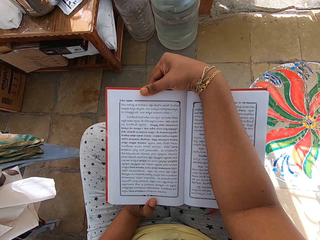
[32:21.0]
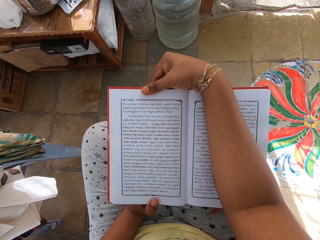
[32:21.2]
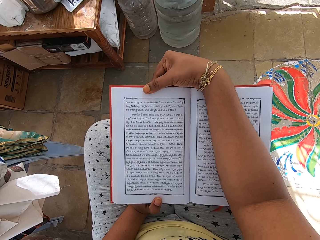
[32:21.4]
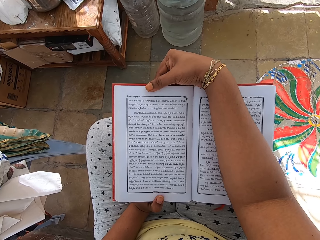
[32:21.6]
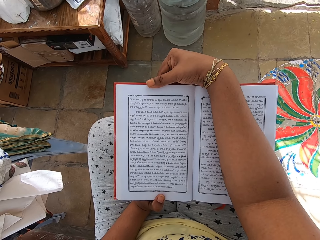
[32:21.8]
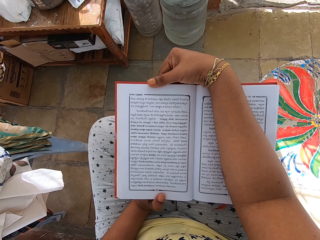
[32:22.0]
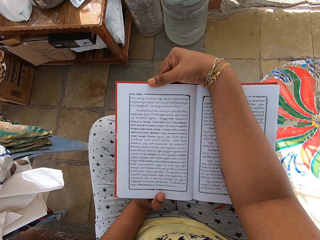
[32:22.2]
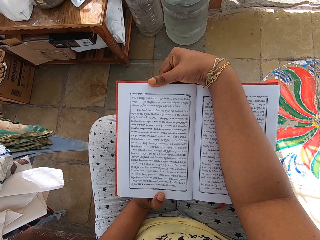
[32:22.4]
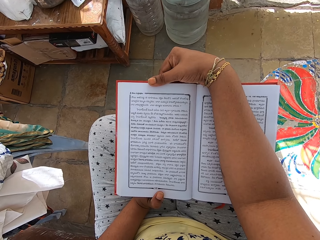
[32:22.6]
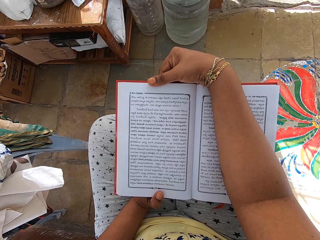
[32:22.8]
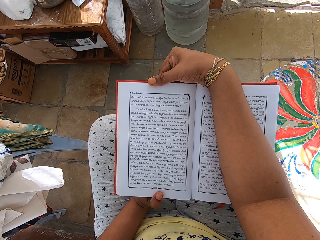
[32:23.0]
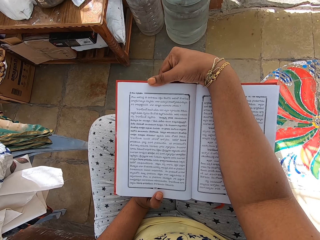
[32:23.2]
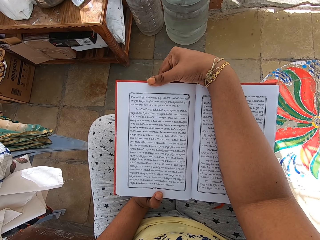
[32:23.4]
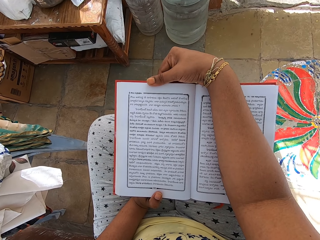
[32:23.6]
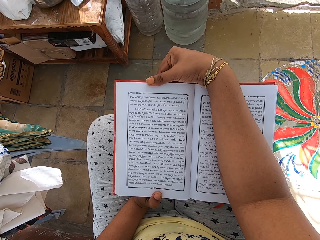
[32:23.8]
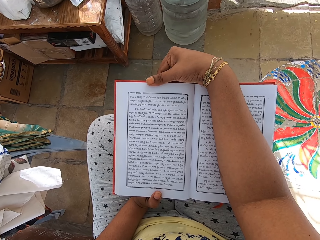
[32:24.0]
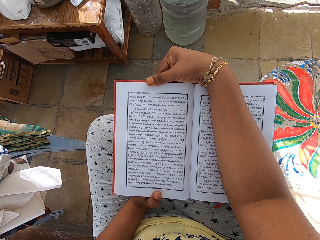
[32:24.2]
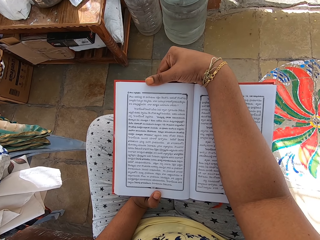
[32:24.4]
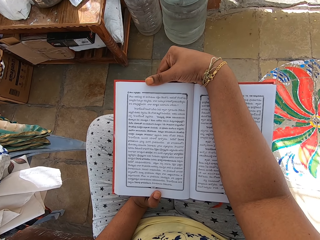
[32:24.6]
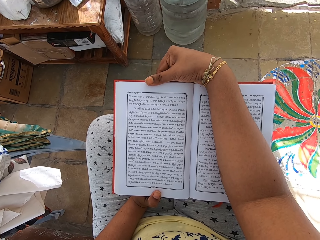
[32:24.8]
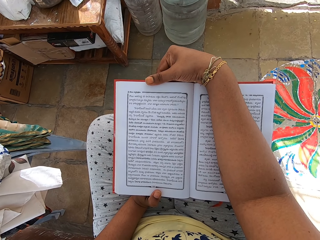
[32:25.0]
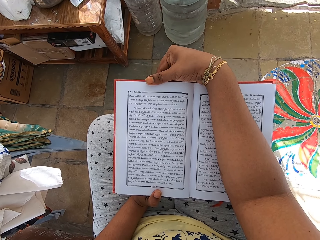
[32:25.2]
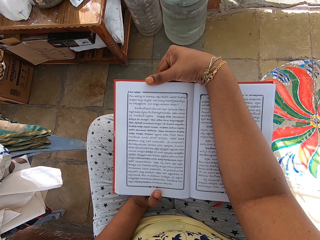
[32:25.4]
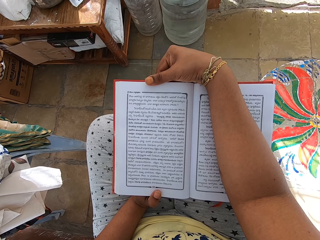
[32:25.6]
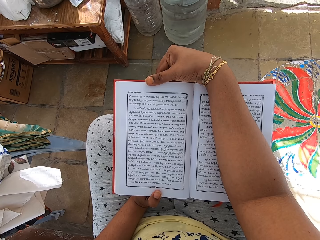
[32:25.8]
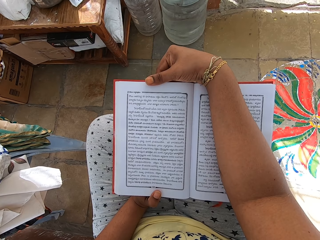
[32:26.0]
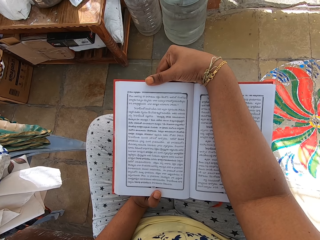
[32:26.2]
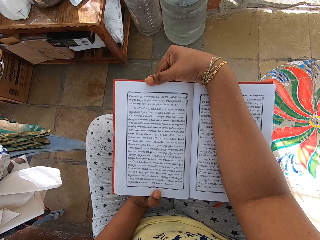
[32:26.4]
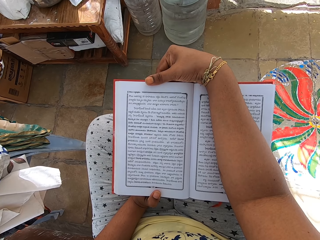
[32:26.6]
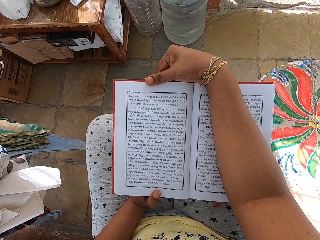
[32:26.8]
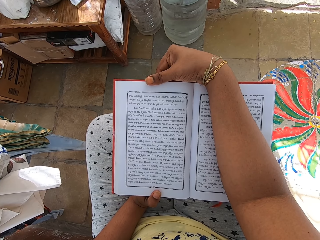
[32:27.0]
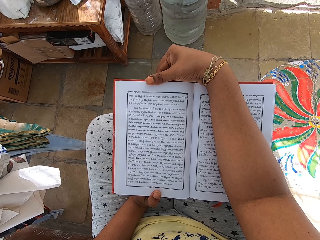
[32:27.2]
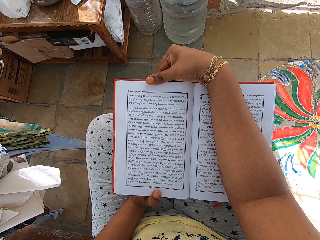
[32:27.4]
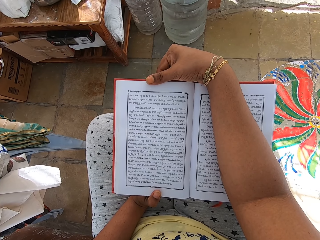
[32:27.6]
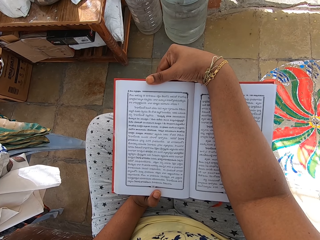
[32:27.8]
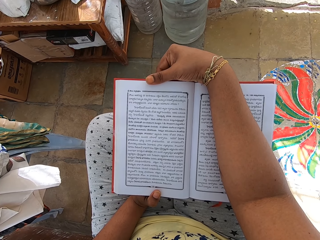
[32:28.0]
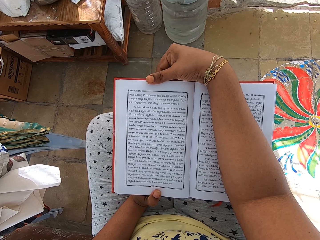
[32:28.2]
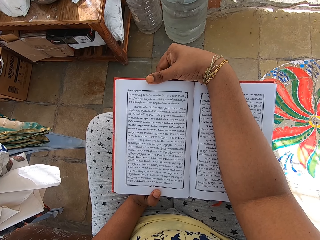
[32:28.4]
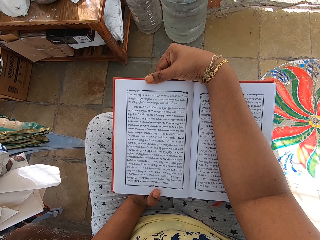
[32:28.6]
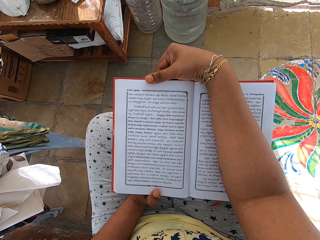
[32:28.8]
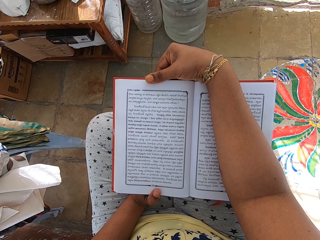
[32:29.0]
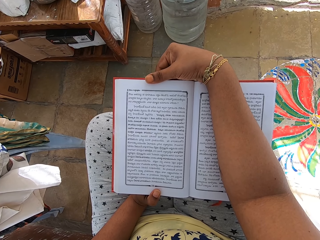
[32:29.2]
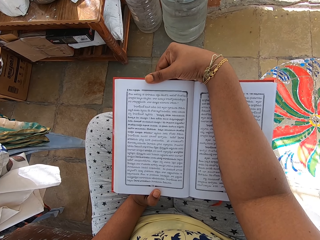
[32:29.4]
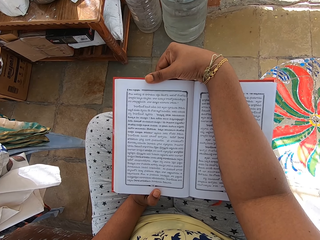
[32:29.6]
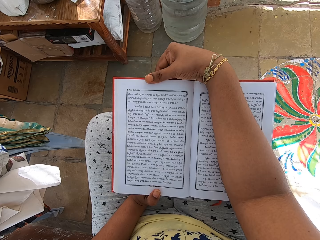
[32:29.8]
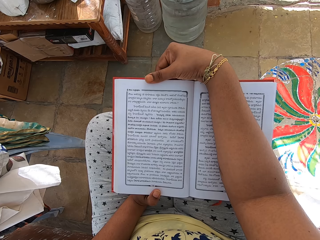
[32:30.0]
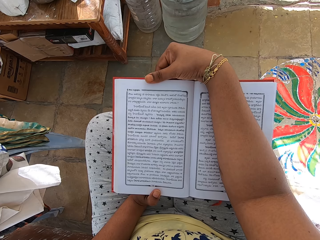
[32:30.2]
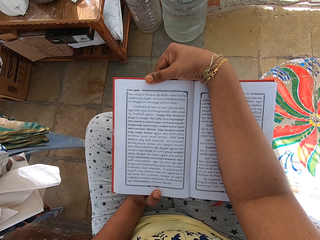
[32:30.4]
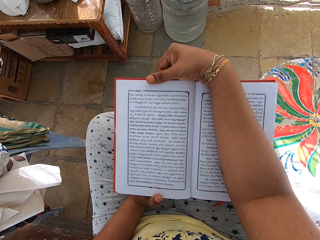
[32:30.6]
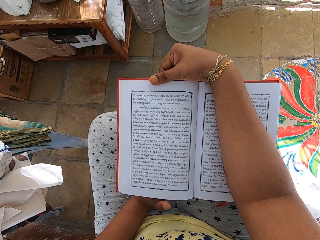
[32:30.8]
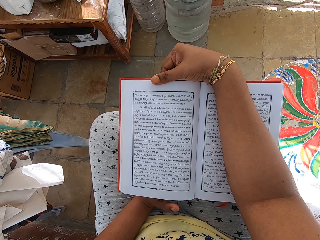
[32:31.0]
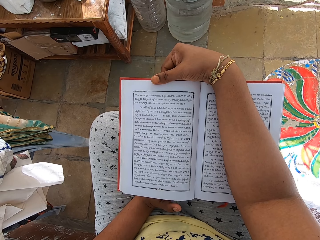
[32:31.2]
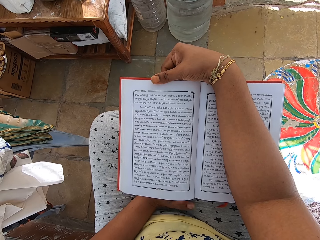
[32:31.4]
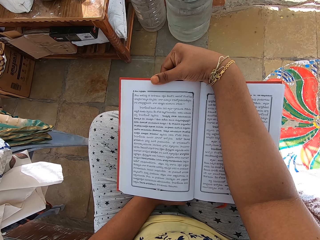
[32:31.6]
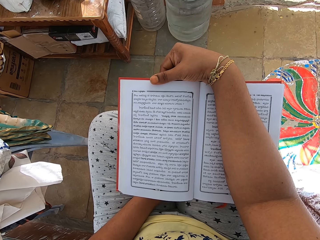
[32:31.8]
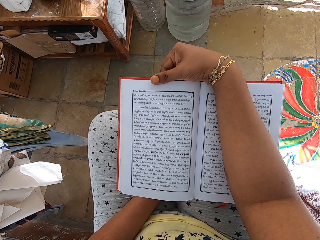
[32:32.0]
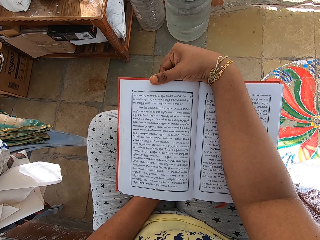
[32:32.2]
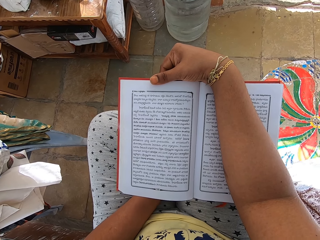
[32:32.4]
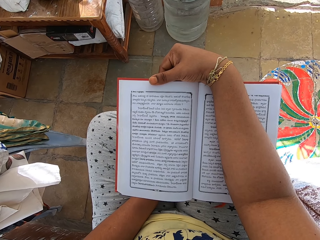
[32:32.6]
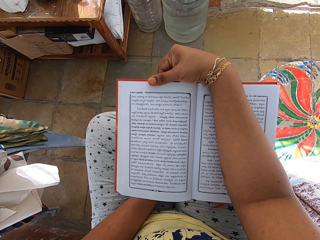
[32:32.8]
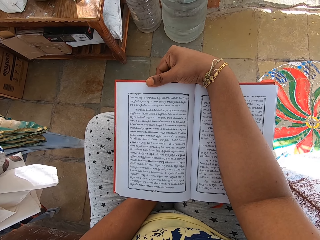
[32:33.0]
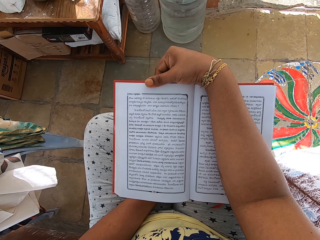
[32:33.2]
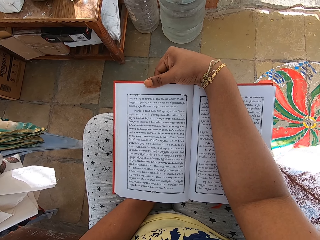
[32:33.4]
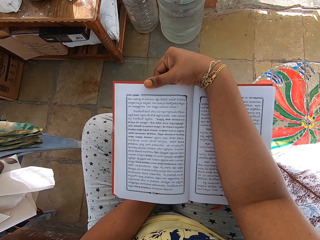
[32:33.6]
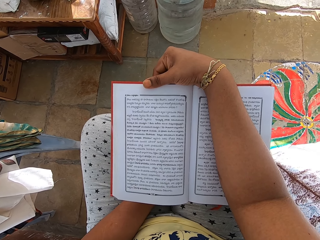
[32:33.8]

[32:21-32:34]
The camera wearer moves her left hand.

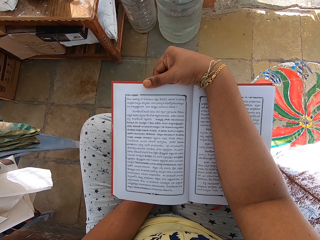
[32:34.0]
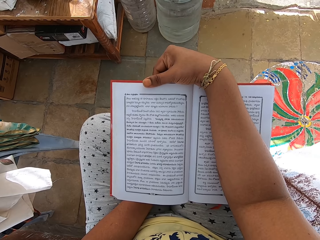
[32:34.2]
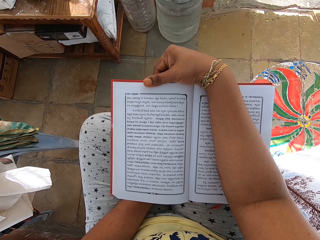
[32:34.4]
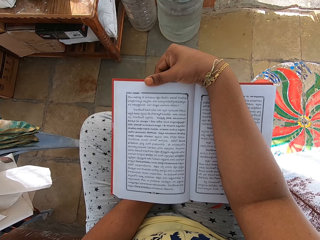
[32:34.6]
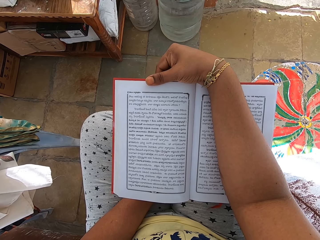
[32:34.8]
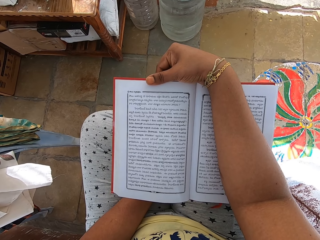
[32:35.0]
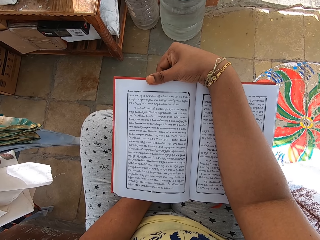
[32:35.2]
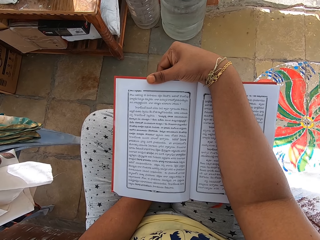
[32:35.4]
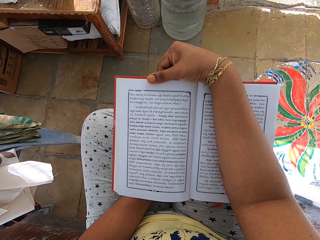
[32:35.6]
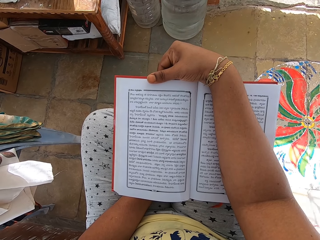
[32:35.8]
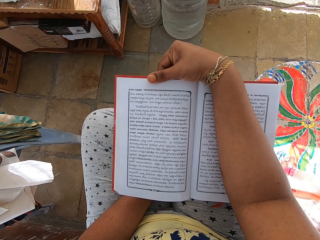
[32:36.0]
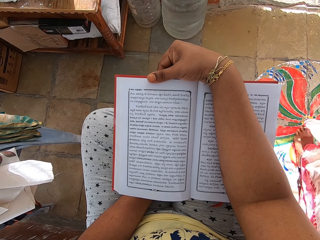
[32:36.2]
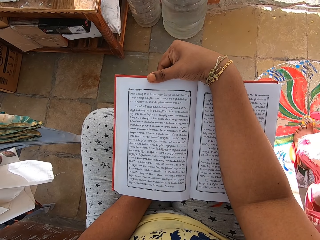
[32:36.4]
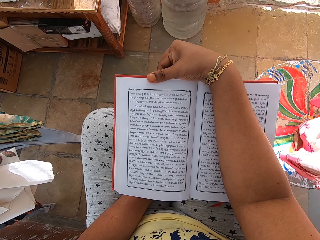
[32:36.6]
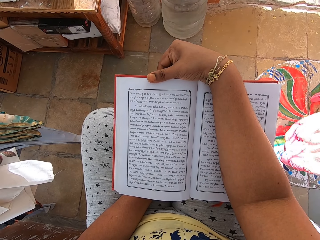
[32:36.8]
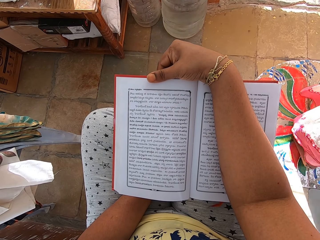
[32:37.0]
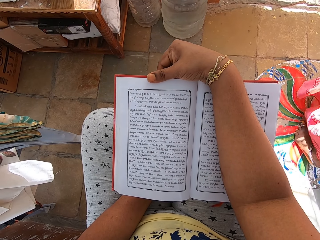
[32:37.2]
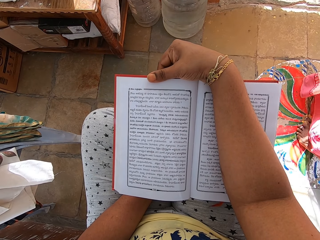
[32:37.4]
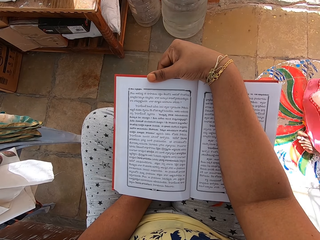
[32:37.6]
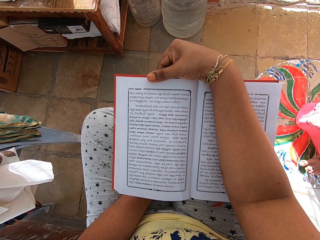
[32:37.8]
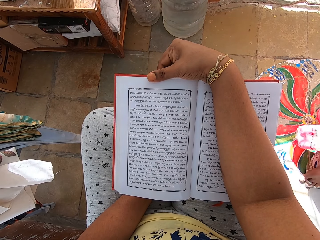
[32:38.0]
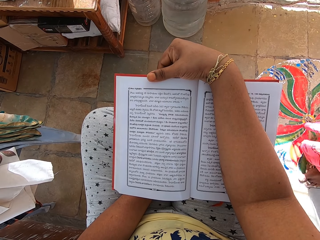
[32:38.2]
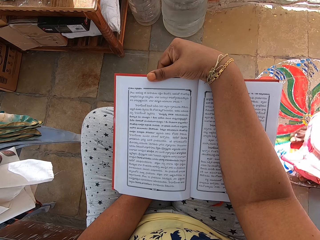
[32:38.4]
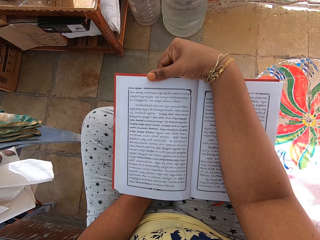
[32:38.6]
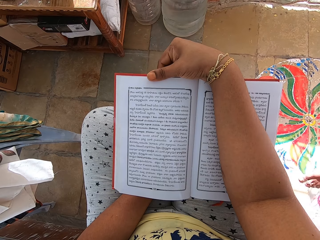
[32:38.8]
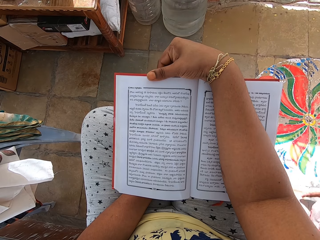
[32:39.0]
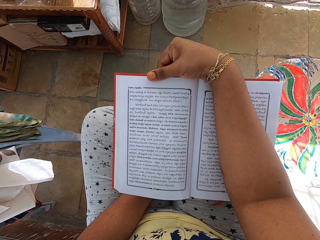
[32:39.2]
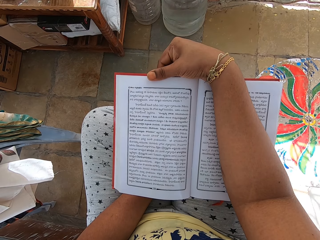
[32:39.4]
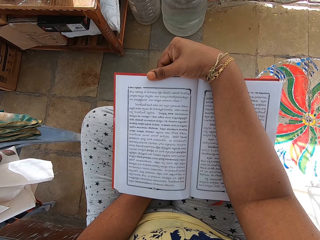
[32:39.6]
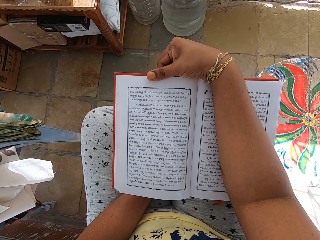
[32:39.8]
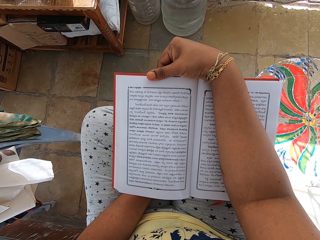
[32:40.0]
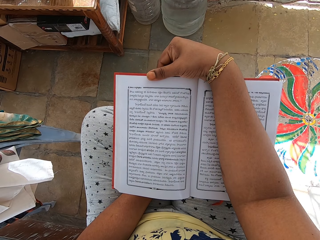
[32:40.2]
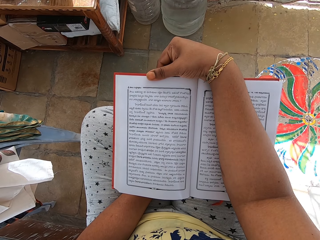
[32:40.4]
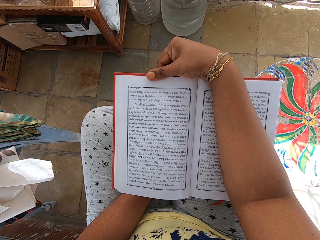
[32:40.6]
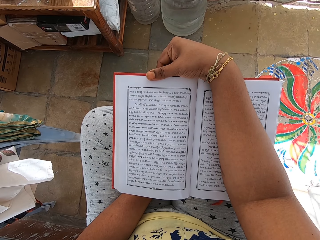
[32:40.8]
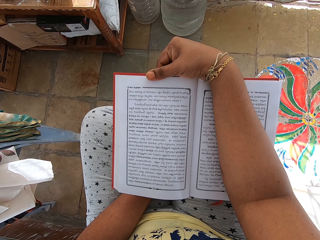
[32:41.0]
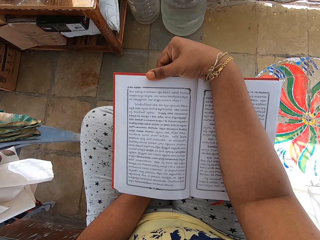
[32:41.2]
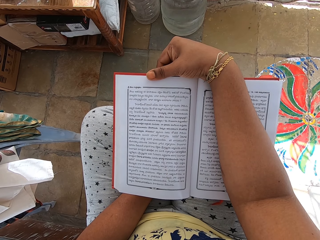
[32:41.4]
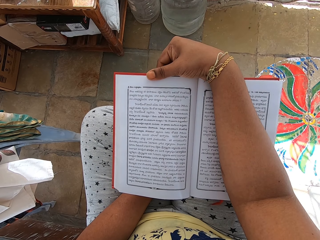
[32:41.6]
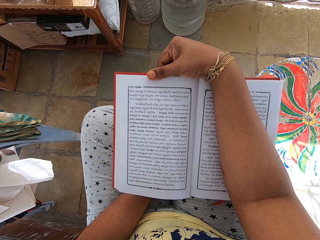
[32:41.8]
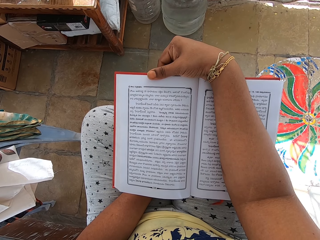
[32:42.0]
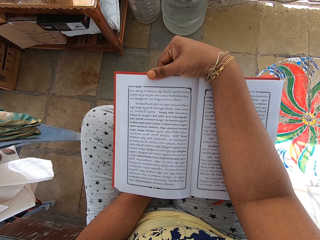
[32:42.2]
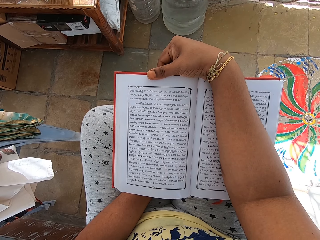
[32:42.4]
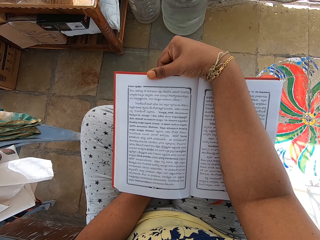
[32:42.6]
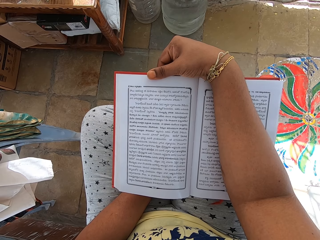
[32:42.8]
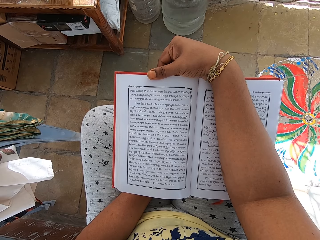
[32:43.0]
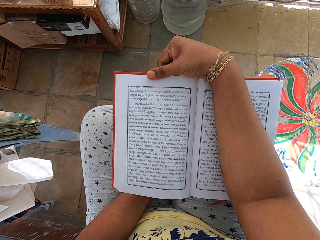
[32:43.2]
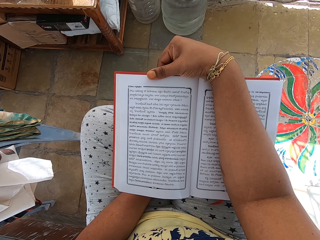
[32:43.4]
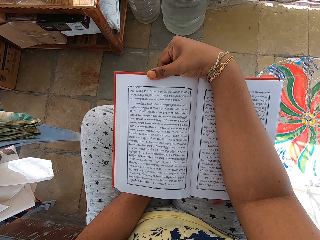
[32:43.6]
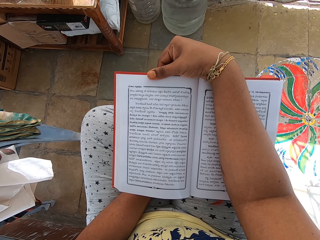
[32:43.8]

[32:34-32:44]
A woman walks into the room. The woman steps out of the room.
